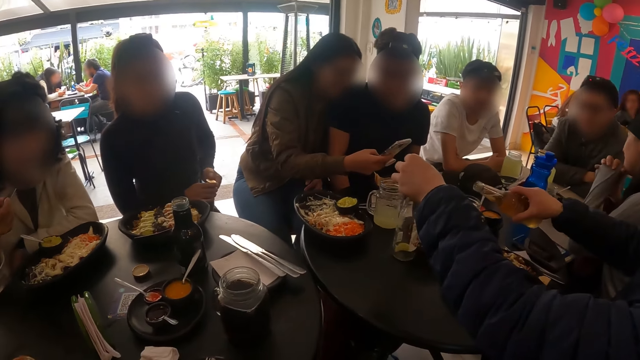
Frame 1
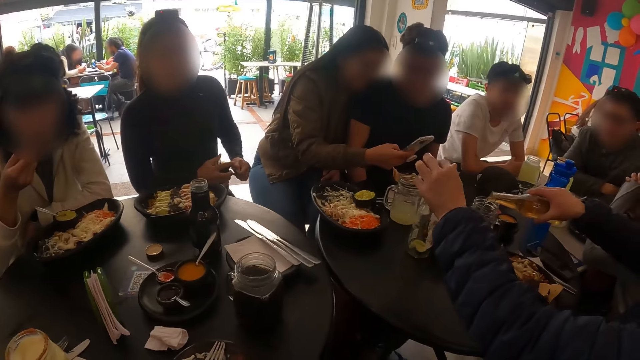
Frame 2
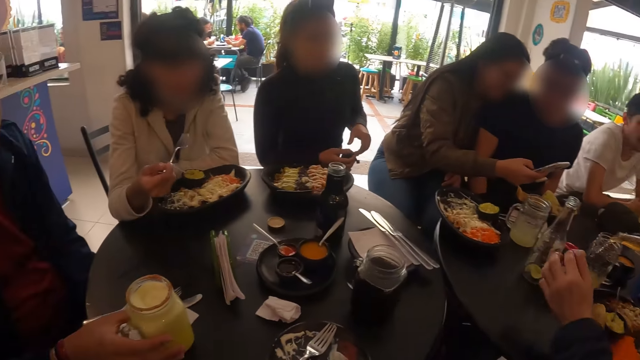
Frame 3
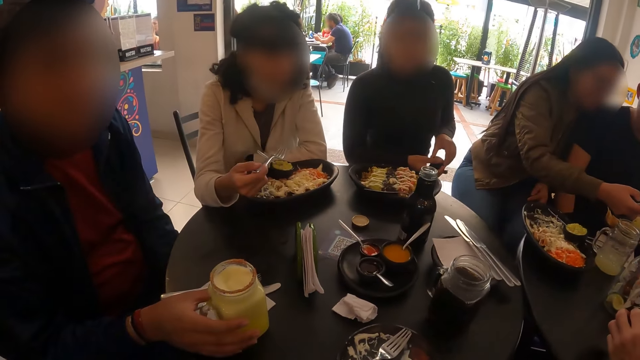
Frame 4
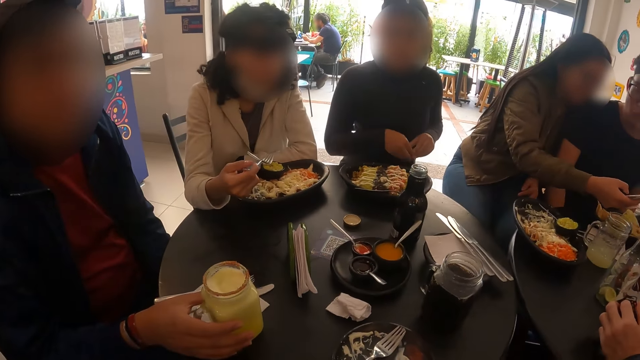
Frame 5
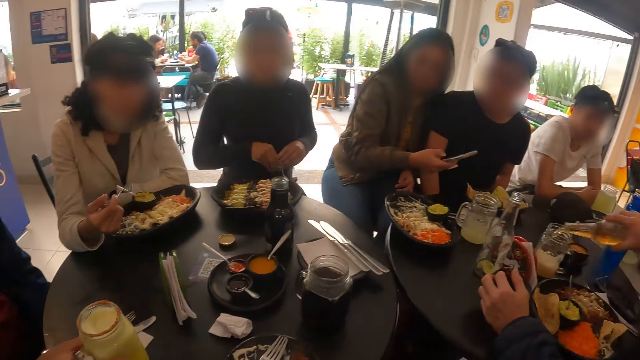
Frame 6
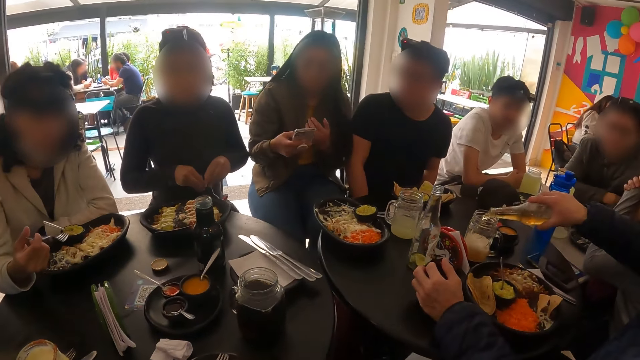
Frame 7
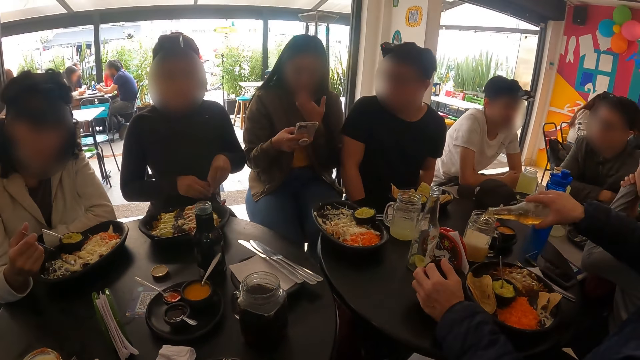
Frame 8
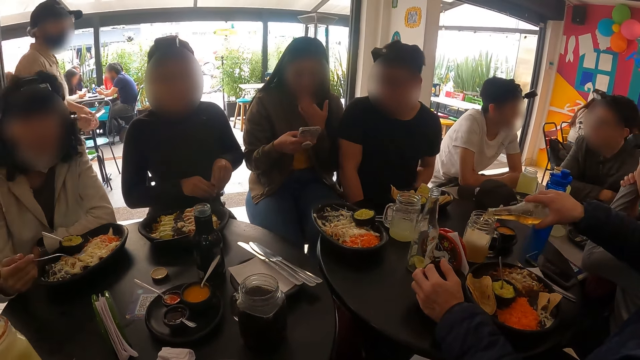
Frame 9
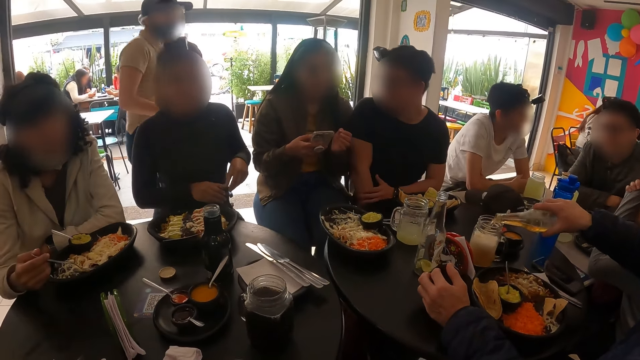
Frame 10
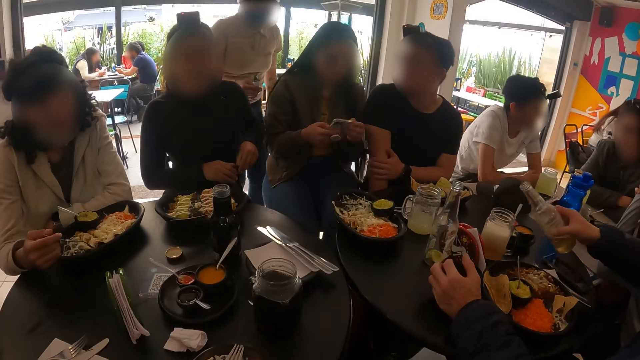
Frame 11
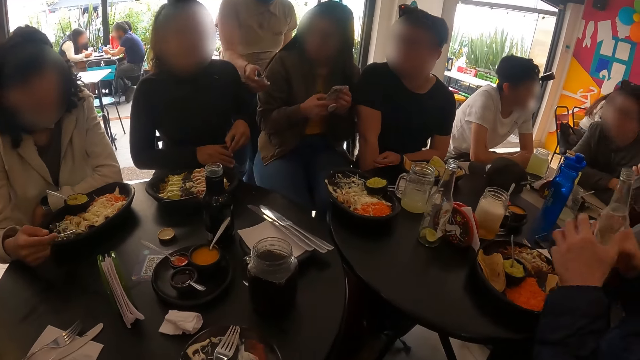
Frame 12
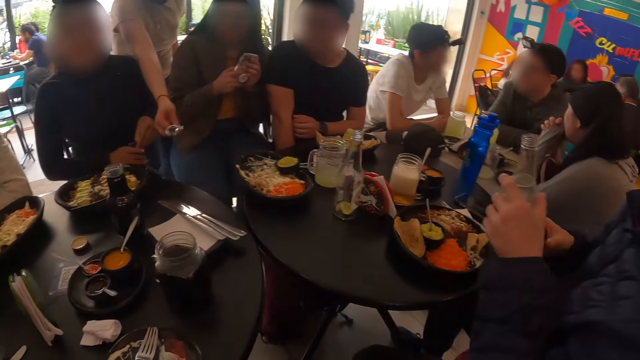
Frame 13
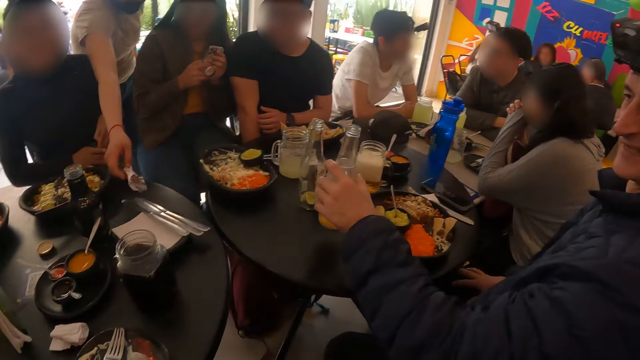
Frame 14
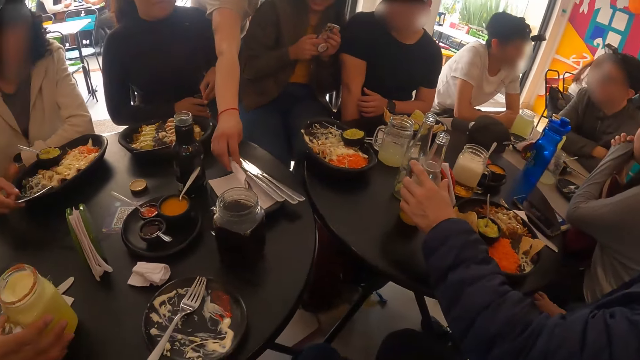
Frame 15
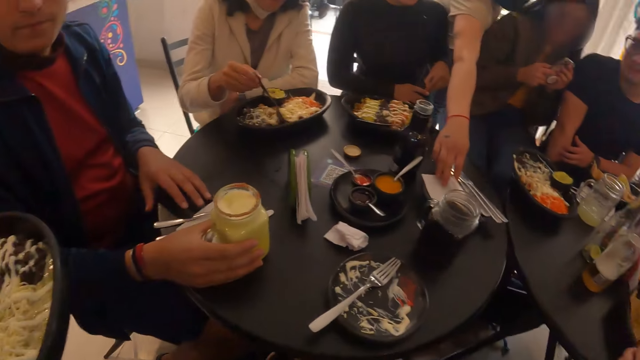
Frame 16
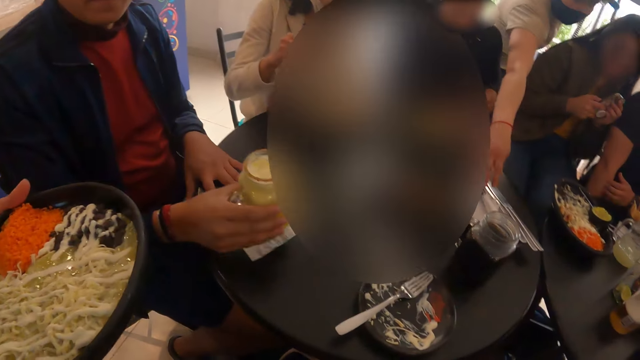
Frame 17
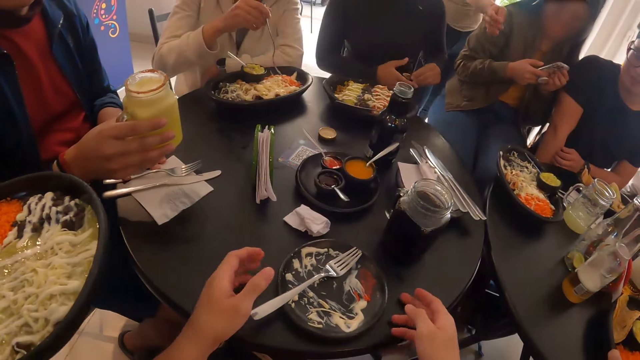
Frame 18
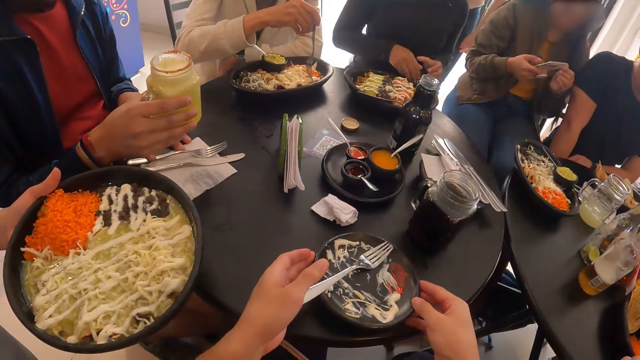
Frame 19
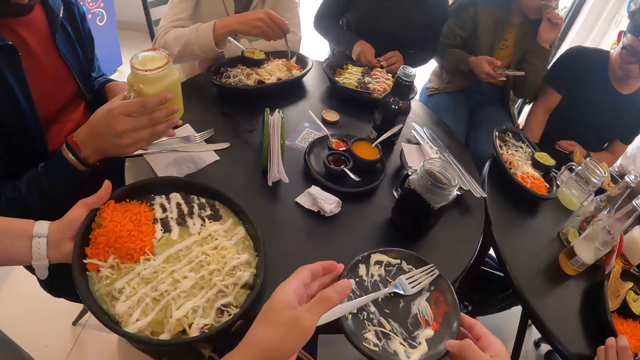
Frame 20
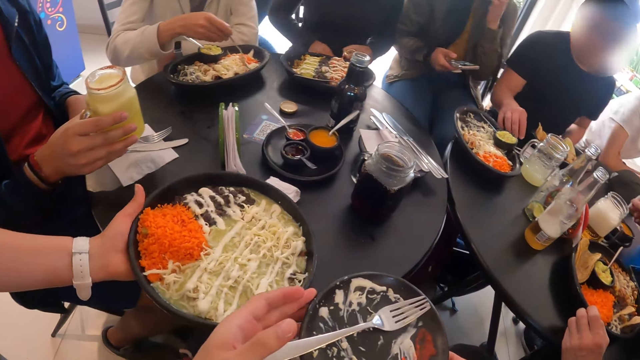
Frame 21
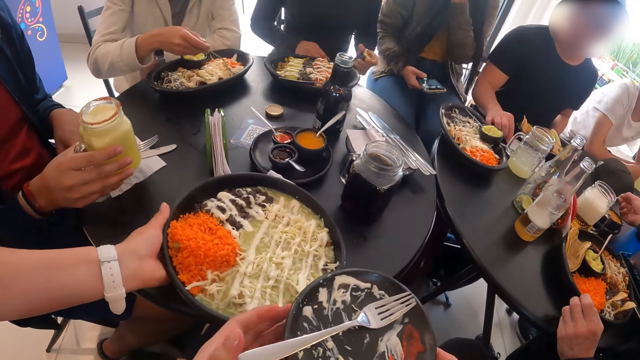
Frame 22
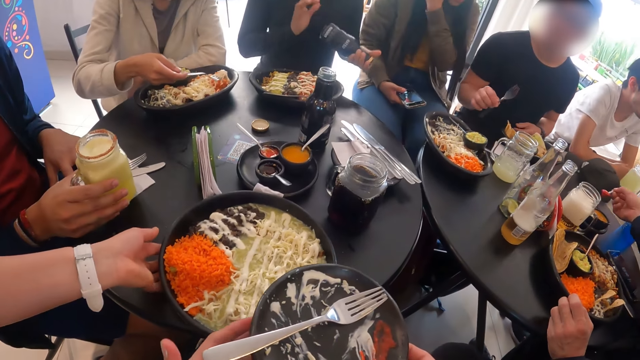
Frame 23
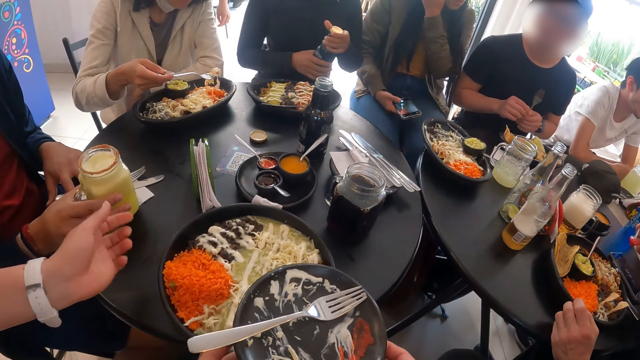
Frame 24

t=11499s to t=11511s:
The man pours apple juice from the bottle of apple juice into the empty jar with his right hand. A woman places a spoon on the table with her right hand. The man places the bottle of apple juice on the table with his left hand. The other man picks up the jar of pineapple juice from the table with his right hand. The camera wearer picks up an empty plate from the table with both hands. They touch the plate. Another woman places a plate of salad on the table with her left hand.

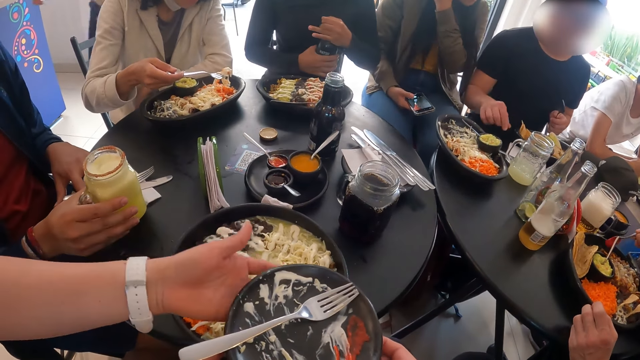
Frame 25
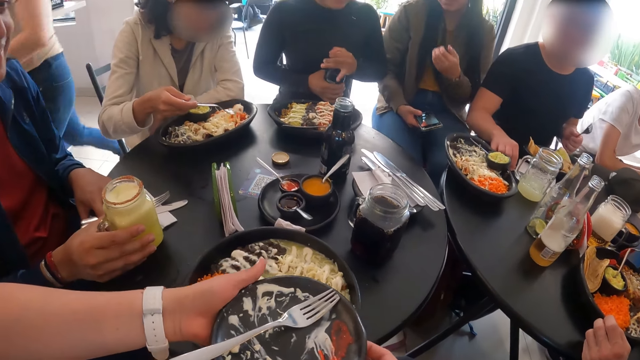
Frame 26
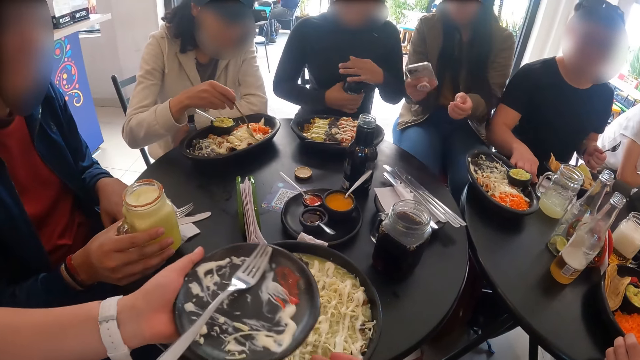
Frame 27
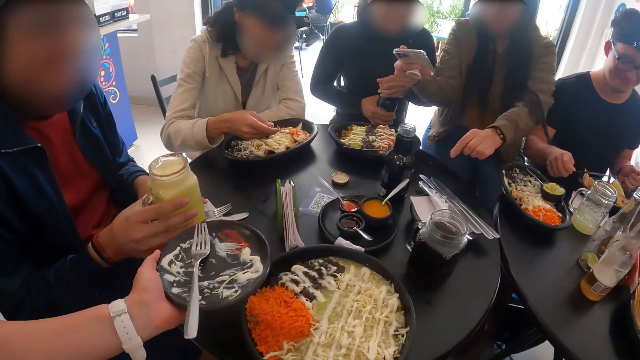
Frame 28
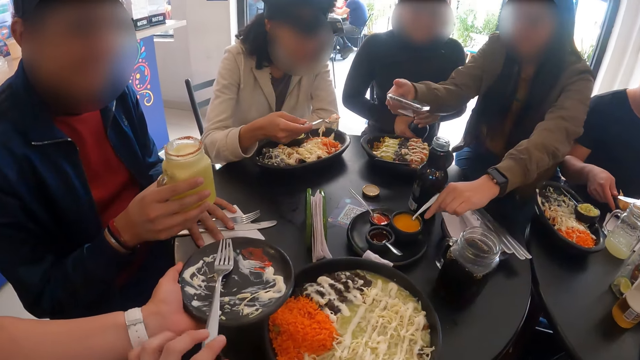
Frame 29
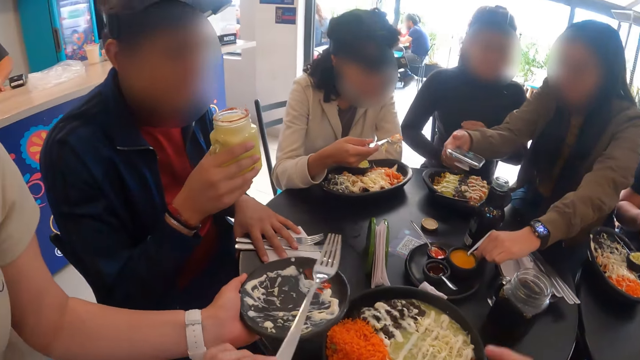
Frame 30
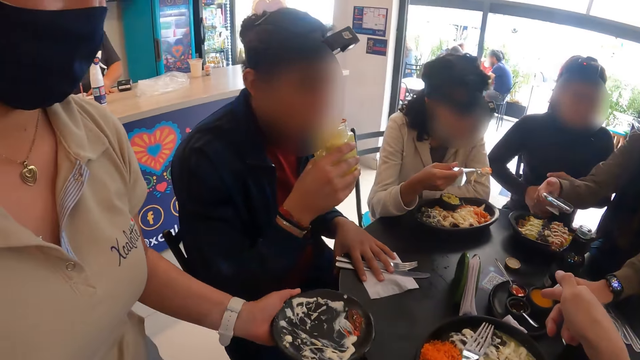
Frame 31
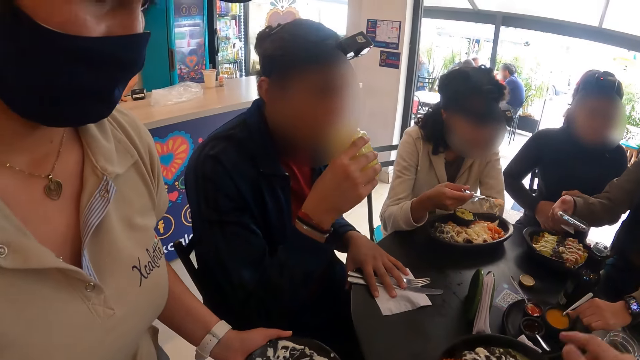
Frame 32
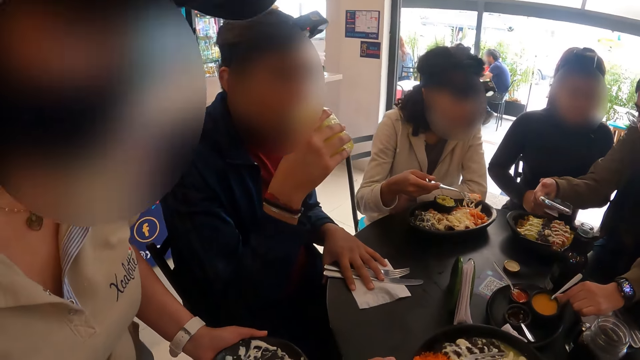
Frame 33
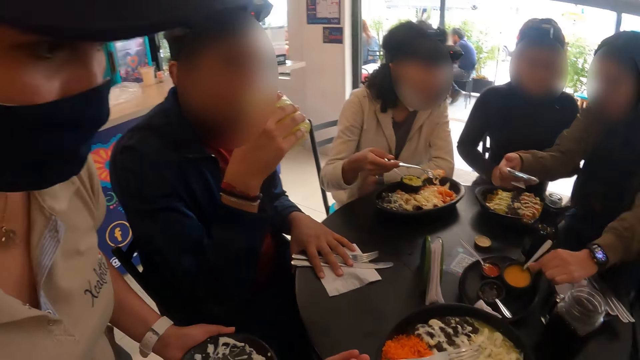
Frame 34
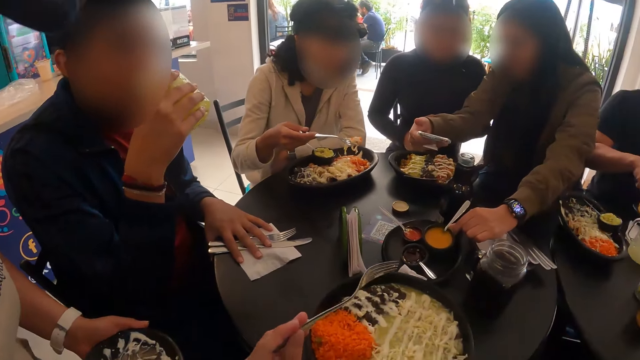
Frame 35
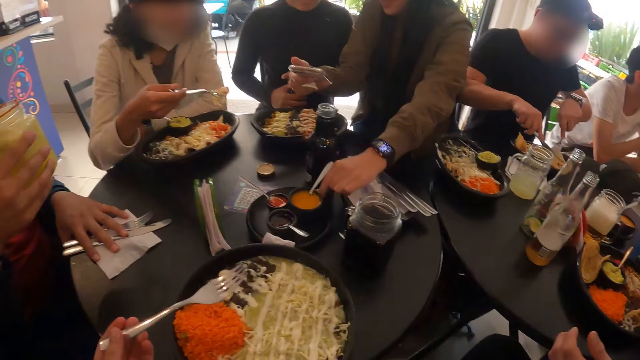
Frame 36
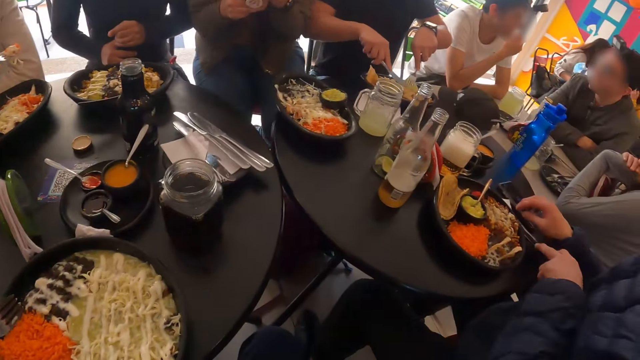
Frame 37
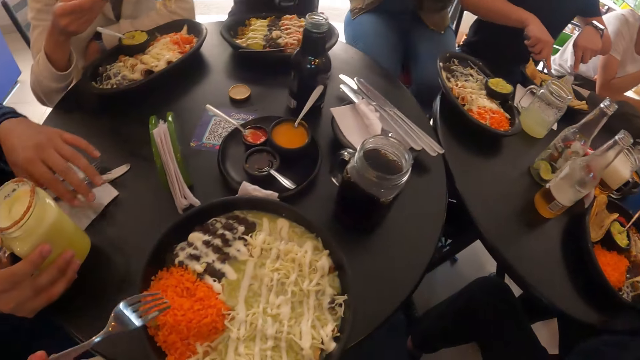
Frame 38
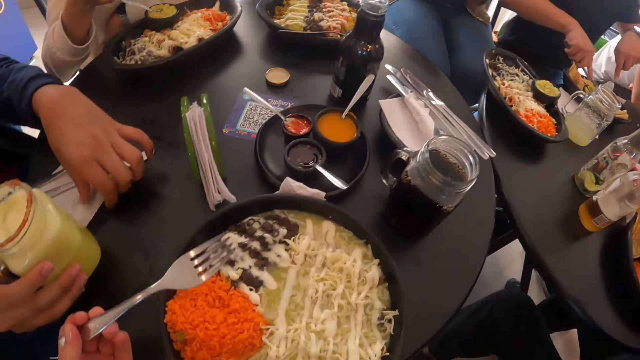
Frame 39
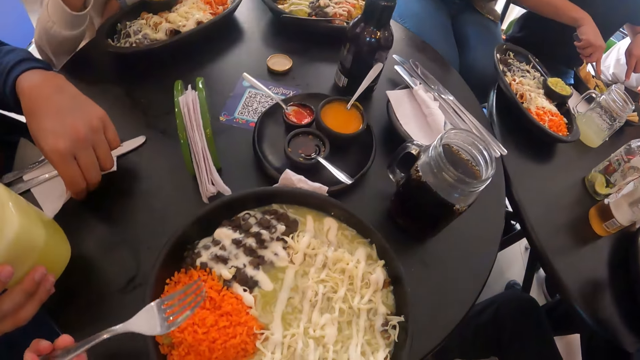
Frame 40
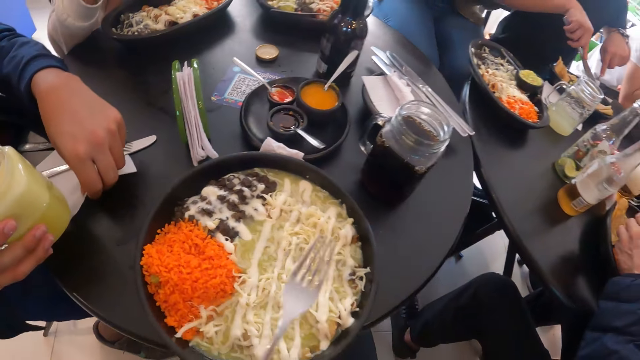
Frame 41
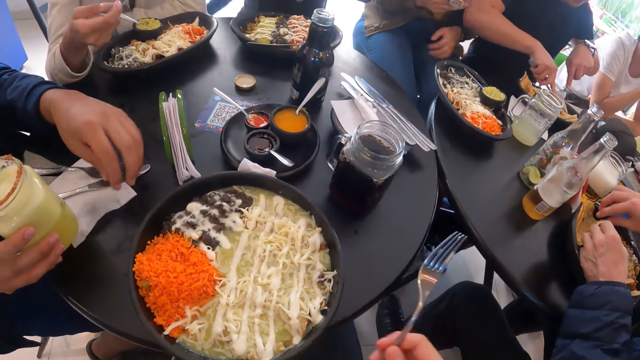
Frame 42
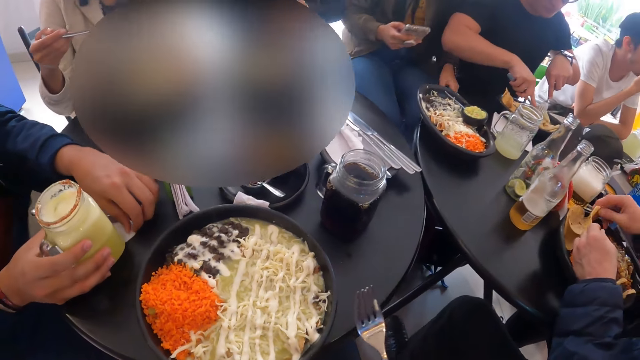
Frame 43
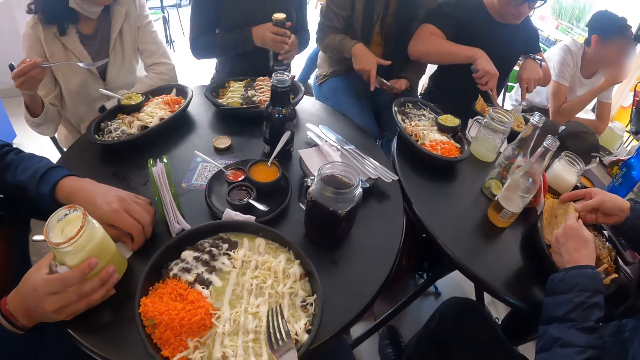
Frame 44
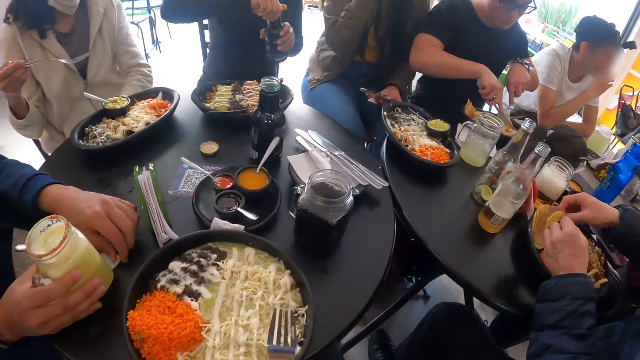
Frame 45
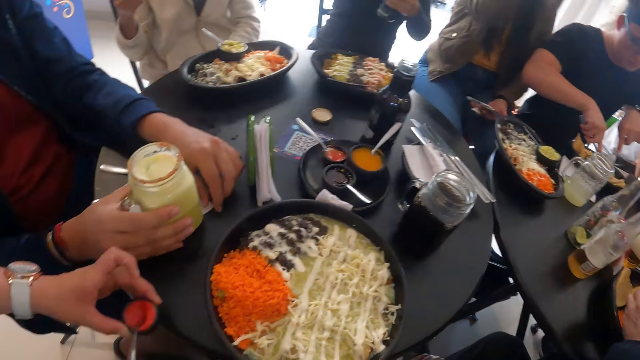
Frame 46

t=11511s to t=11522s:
The camera wearer gives the empty plate to the woman with his right hand. The woman picks up the plate. The camera wearer picks up a fork from the empty plate with his left hand. A man touches a napkin.
